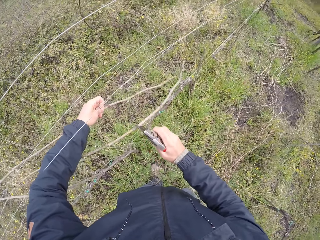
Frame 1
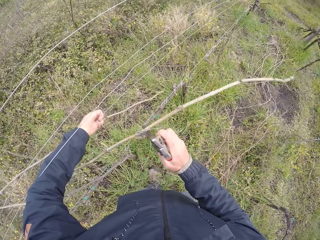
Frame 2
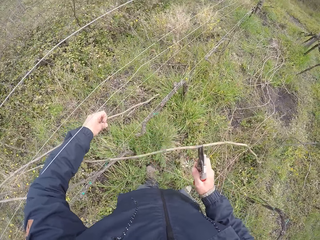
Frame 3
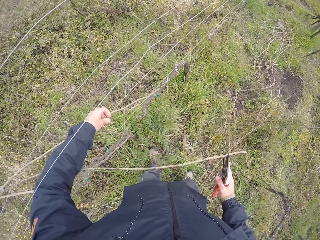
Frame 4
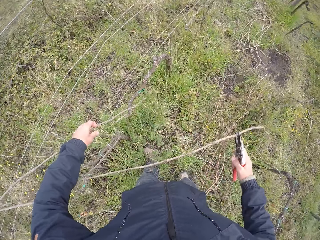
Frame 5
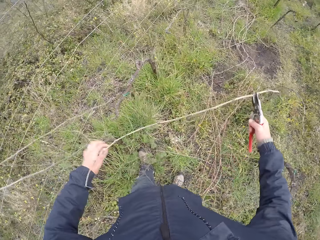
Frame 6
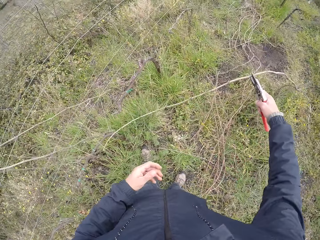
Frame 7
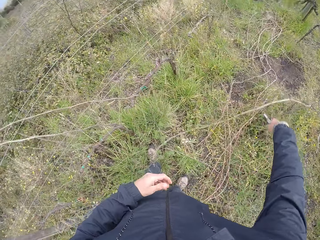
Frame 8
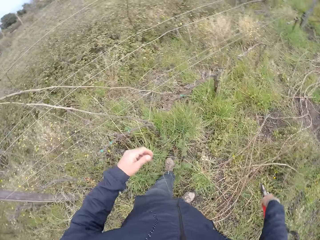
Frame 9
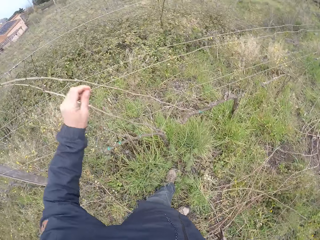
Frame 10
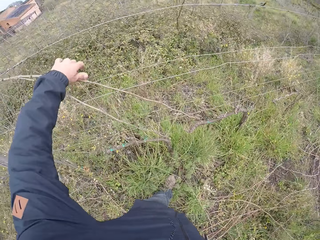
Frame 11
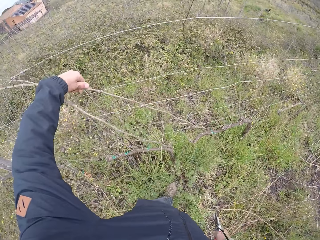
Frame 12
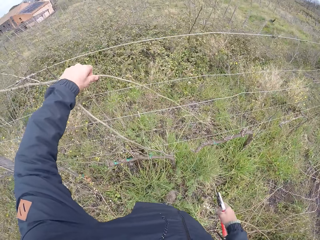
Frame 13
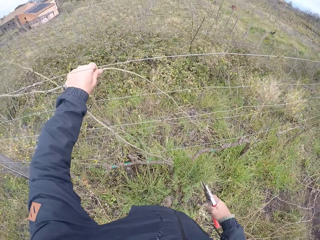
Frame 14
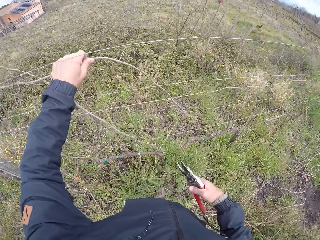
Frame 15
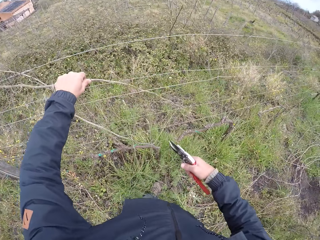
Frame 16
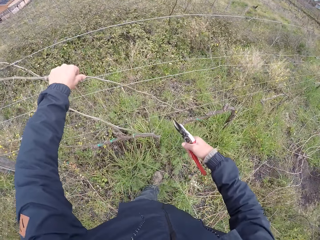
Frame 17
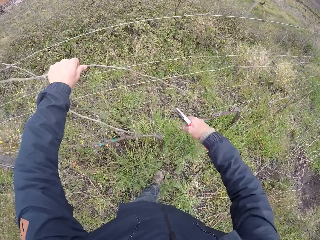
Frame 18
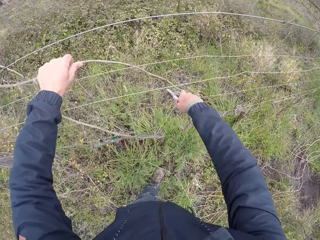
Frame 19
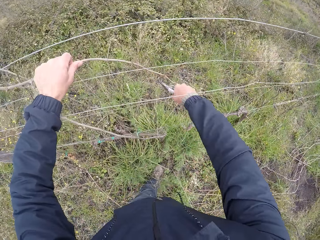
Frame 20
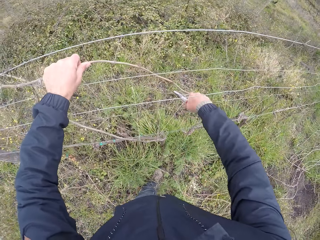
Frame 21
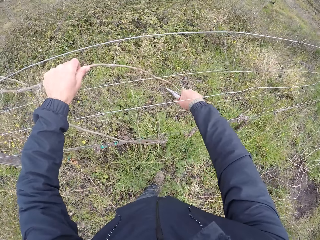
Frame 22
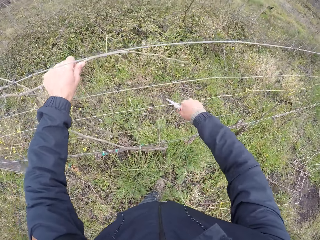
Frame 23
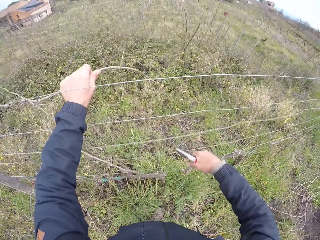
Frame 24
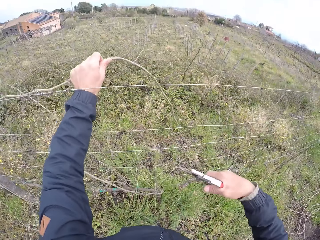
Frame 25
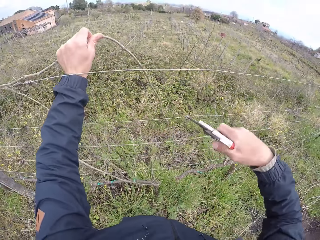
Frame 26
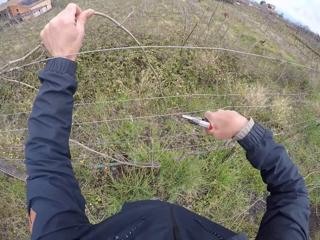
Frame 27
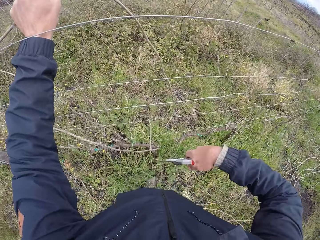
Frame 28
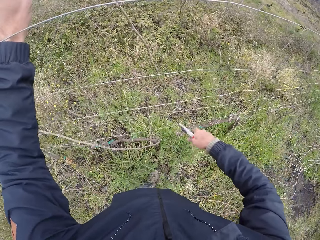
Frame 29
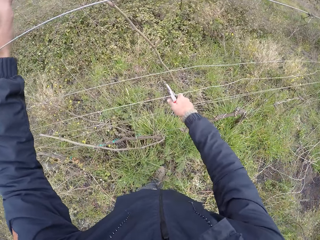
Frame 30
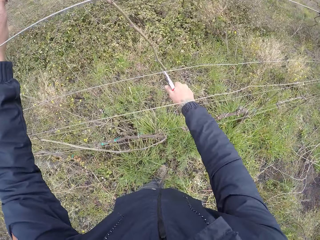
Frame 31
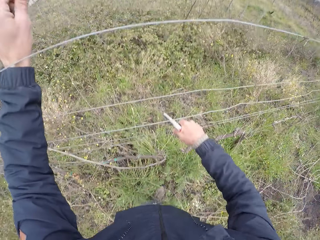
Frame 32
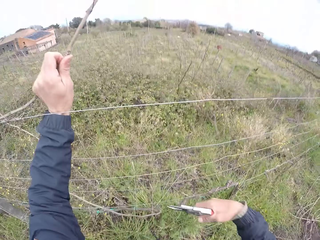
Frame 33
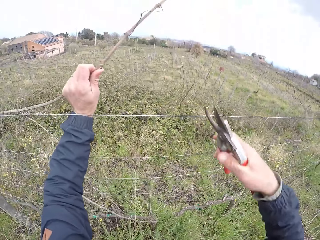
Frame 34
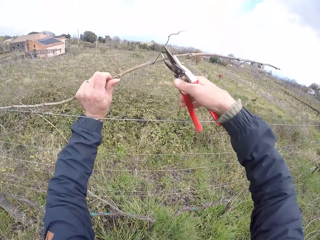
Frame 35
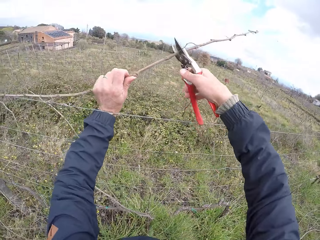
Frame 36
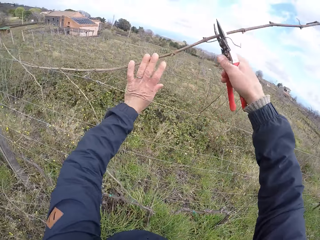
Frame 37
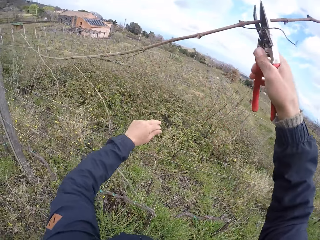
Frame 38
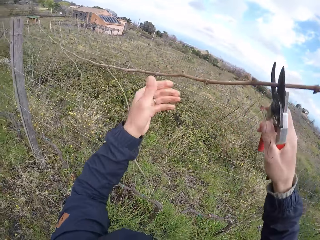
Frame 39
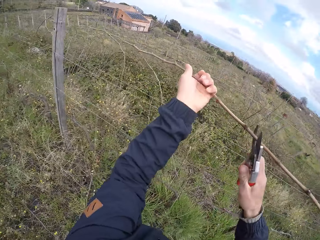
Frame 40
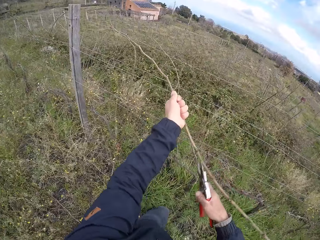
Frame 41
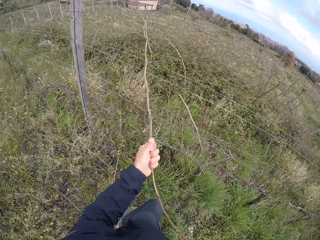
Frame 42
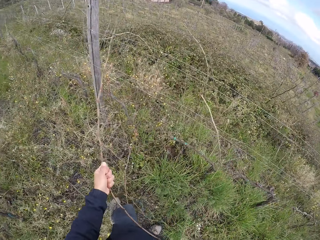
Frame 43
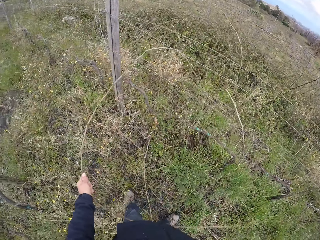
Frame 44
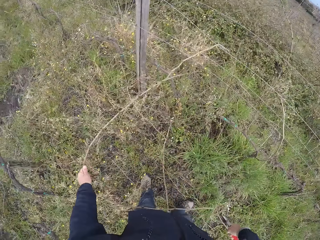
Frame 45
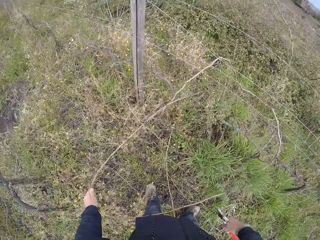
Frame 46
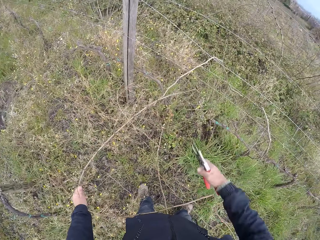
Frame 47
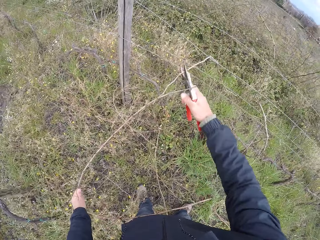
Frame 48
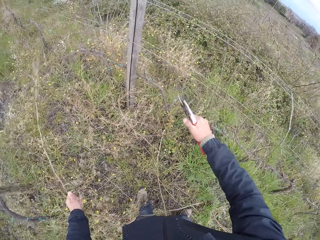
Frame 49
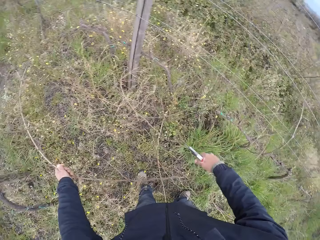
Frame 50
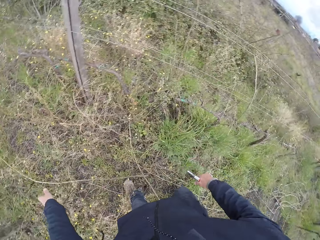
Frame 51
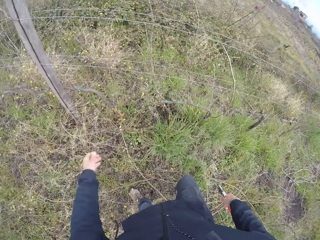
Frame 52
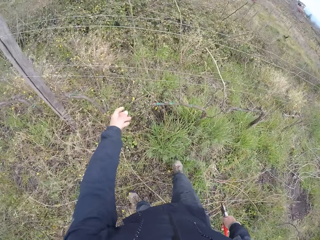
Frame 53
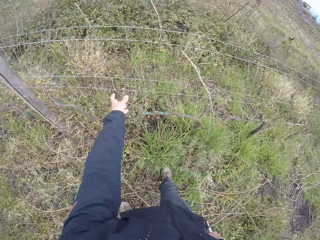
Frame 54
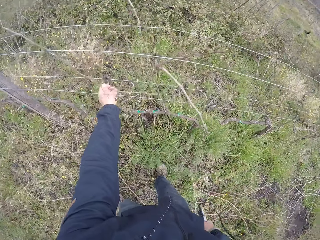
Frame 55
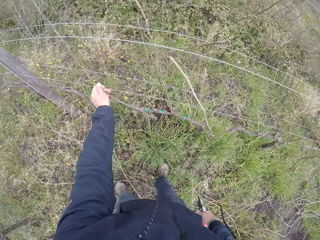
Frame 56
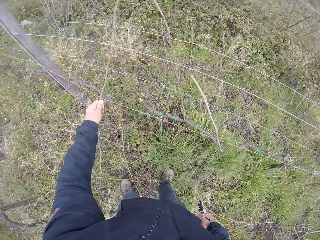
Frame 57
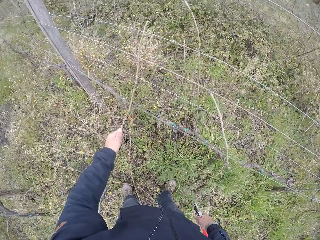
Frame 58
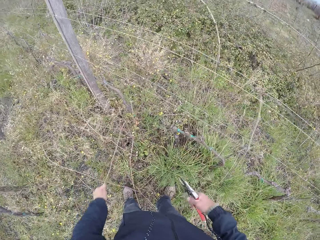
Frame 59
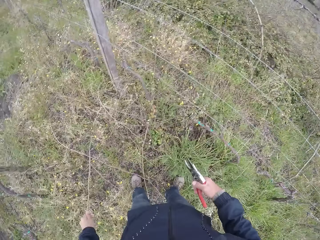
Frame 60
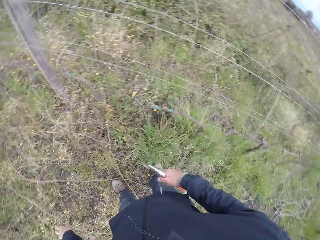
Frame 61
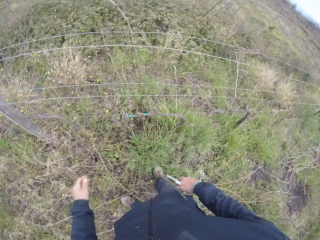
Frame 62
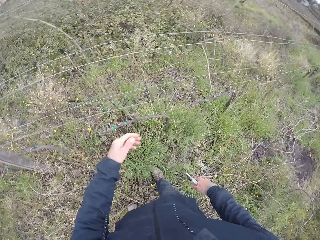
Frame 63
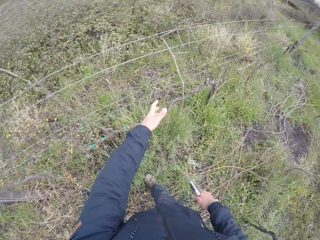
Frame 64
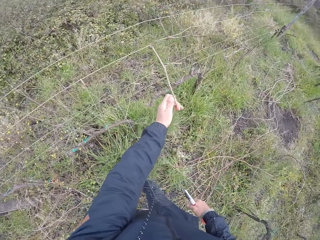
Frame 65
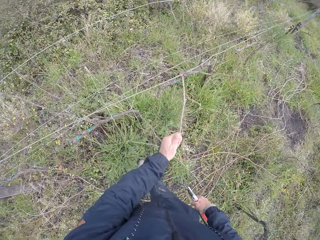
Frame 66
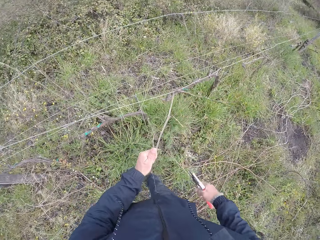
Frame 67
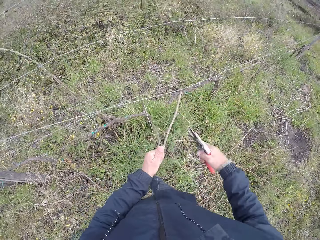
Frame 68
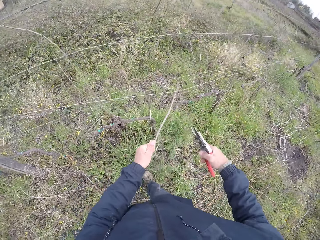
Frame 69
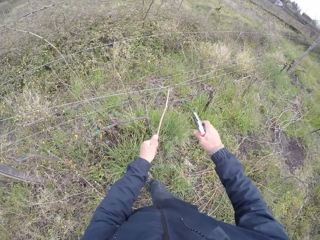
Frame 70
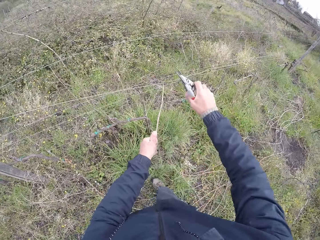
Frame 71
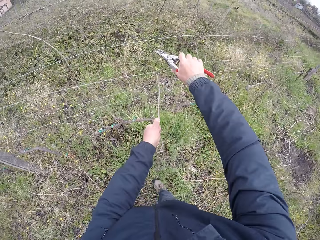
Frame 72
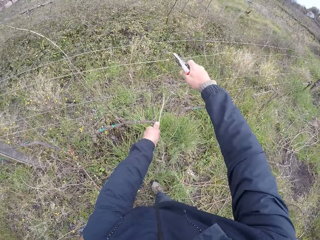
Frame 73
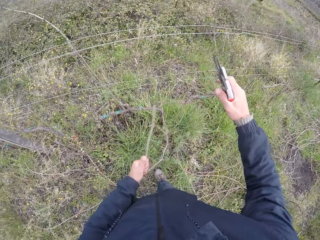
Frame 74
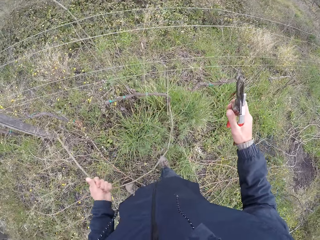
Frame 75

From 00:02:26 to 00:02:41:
The camera wearer pulls a twig with the pruner in his right hand. He drops the twig on the pruner in his right hand on the ground. He pulls a twig from the fence with his left hand. He cuts branches of the twig with the pruner in his right hand. He throws the twig on the ground with his left hand. He pulls a twig from the fence with his left hand. He does it again.

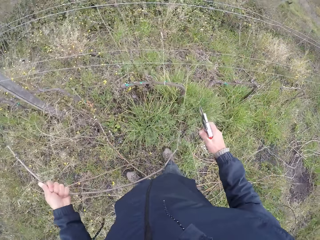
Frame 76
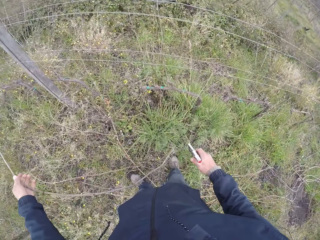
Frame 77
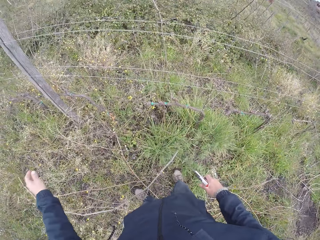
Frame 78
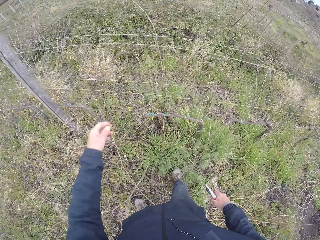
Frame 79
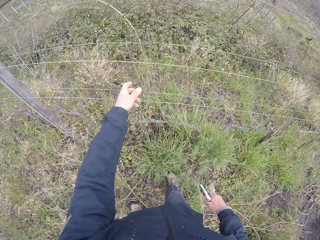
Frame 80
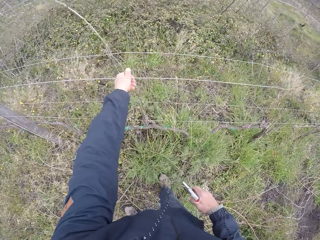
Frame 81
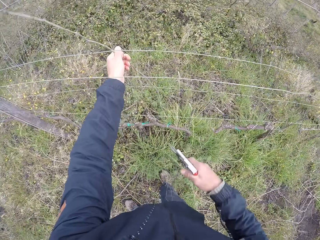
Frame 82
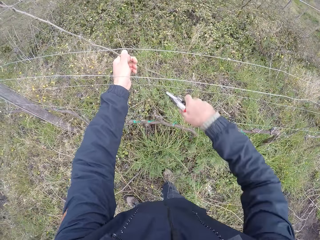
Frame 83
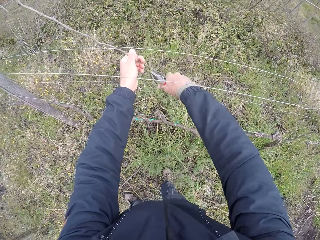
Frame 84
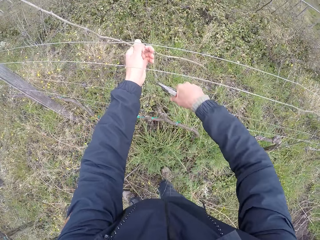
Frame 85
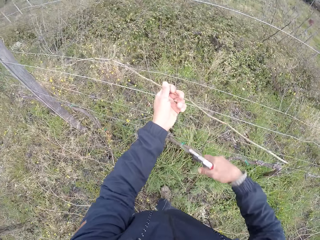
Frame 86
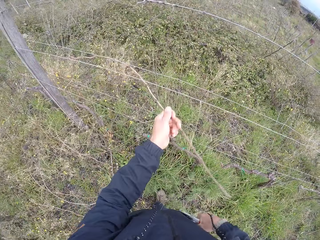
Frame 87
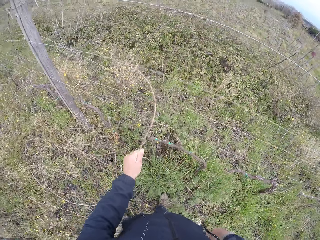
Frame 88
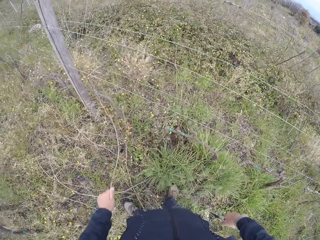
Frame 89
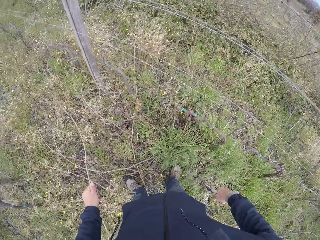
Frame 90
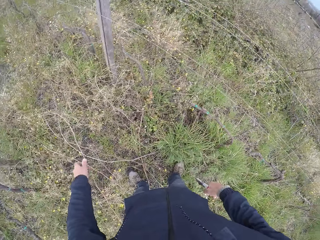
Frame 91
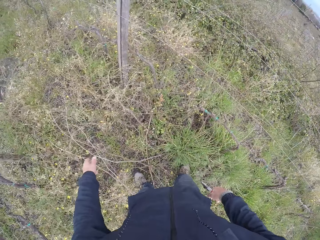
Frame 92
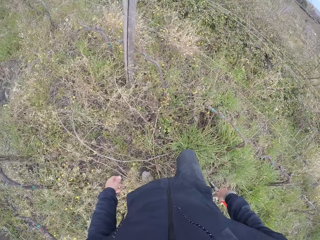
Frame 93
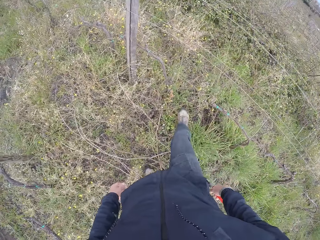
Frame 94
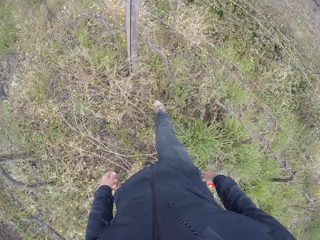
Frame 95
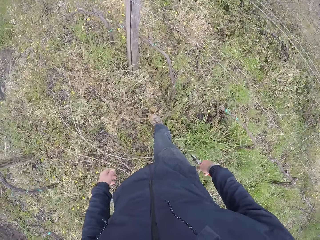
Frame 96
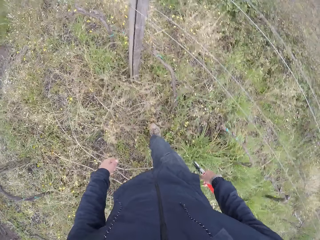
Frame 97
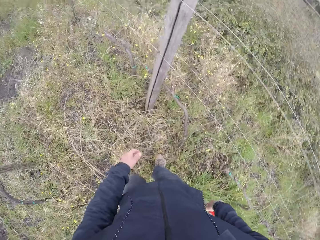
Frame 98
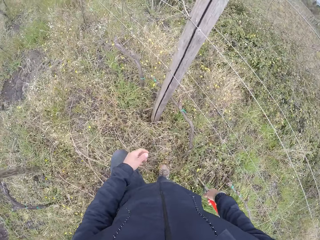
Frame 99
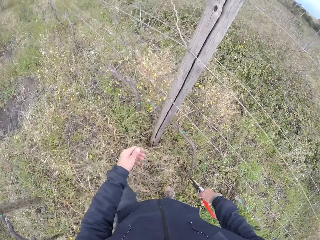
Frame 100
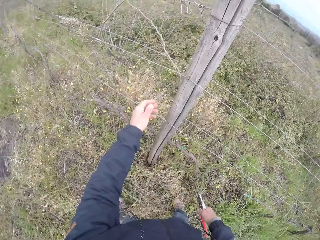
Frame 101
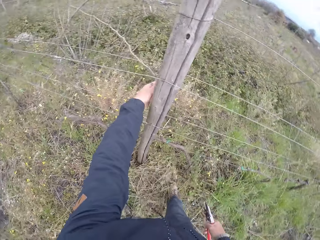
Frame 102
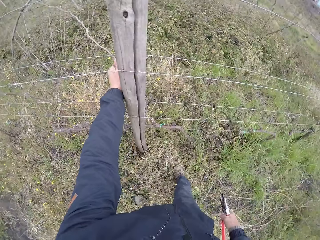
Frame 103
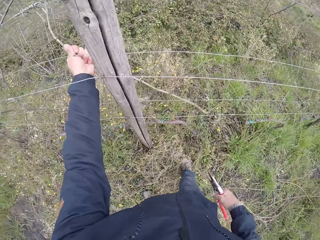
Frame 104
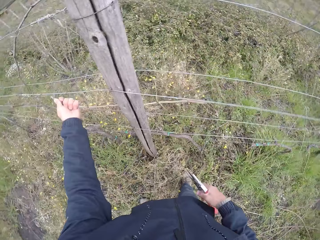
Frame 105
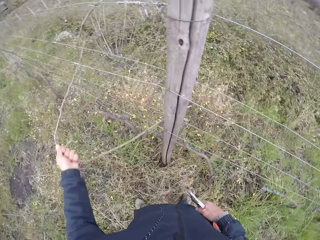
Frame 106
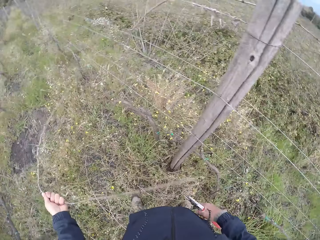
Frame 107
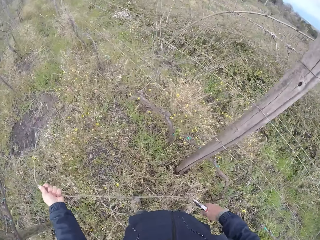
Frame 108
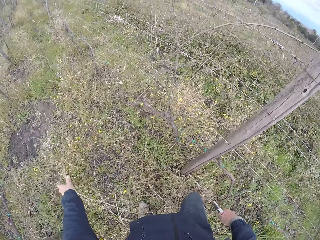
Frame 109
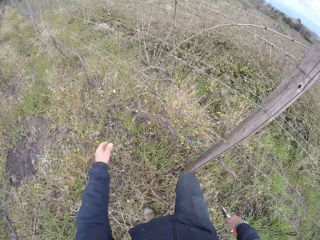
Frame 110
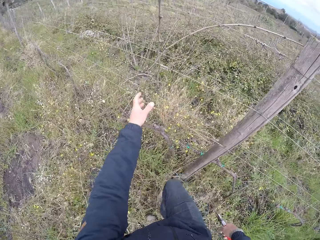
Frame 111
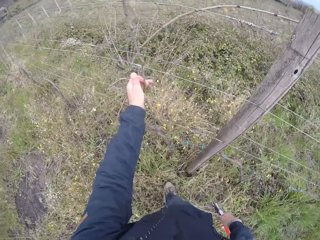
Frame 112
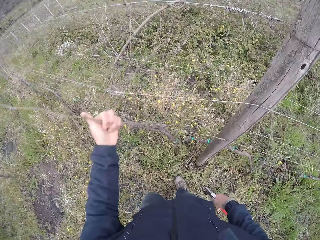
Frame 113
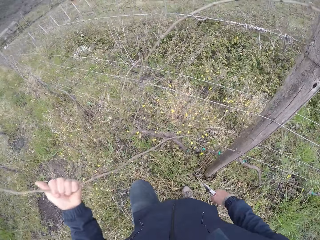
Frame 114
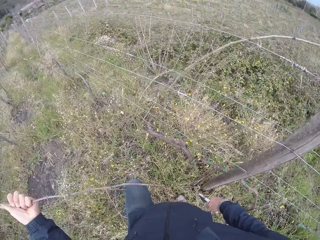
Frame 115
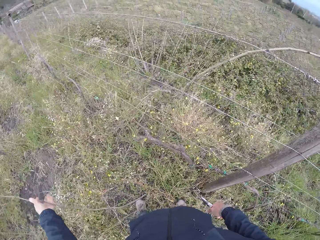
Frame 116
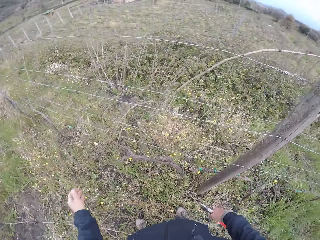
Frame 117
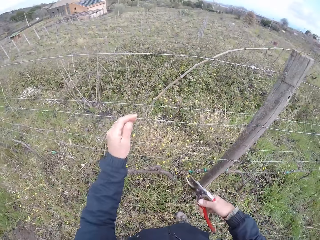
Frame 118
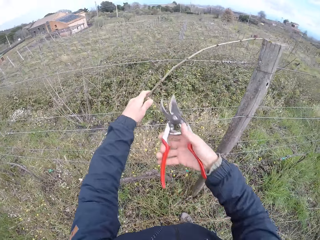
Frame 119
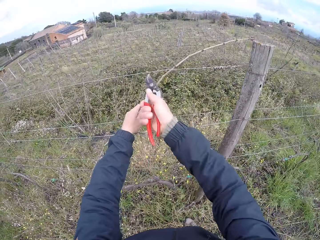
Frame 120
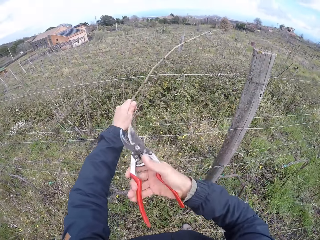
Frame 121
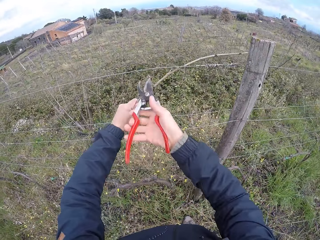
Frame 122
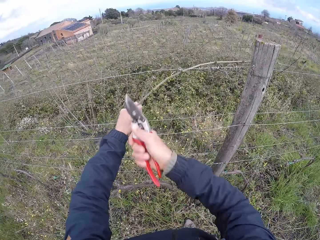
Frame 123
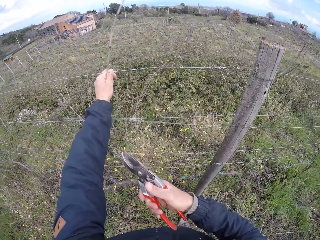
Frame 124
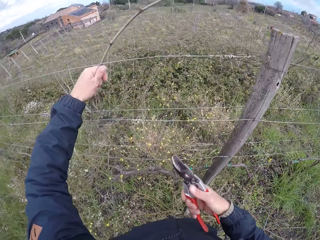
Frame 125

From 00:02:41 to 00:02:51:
The camera wearer throws the twig on the ground with his left hand. He pulls a twig from the fence with his left hand. He cuts a branch of the twig with the pruner in his right hand. He throws the twig on the ground with his left hand. He pulls a twig from the fence with his left hand. He throws the twig on the ground with his left hand. He pulls a twig from the fence with his left hand. He throws the twig on the ground with his left hand. He pulls a twig from the fence with his left hand. He cuts branches of the twig with the pruner in his right hand.
